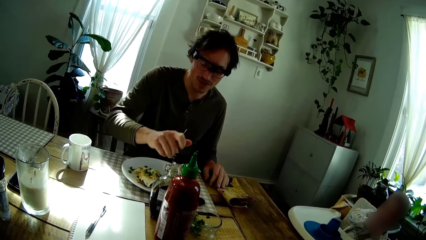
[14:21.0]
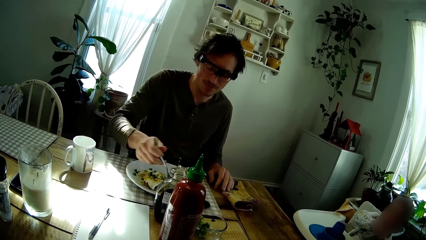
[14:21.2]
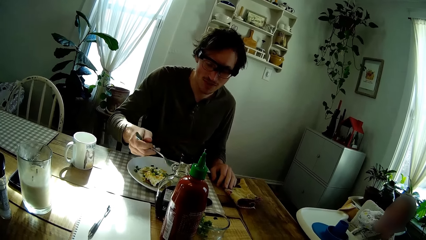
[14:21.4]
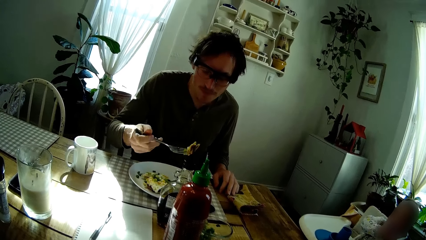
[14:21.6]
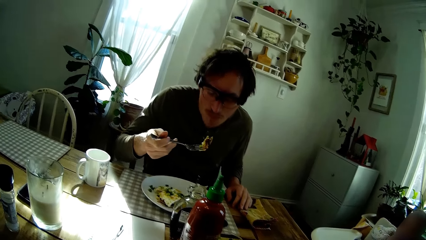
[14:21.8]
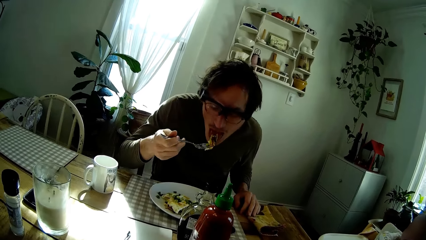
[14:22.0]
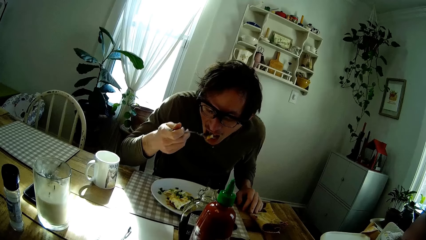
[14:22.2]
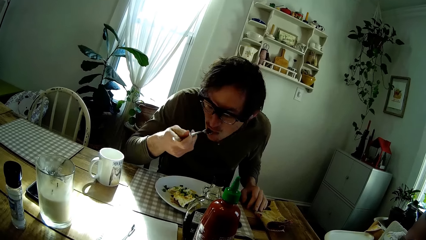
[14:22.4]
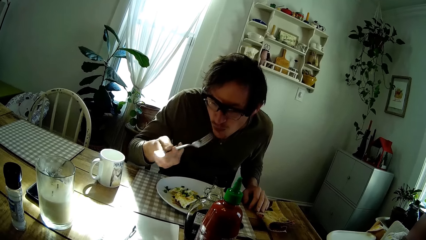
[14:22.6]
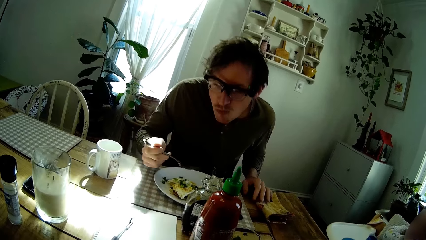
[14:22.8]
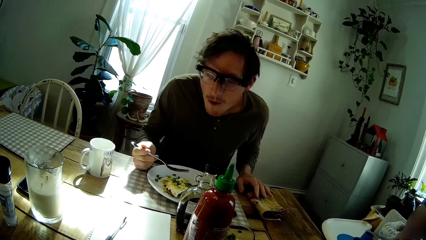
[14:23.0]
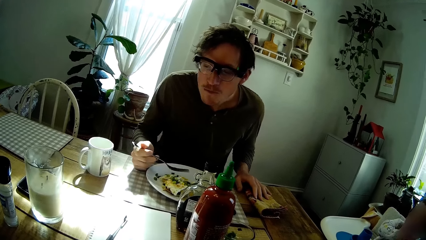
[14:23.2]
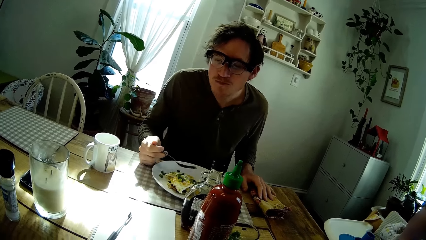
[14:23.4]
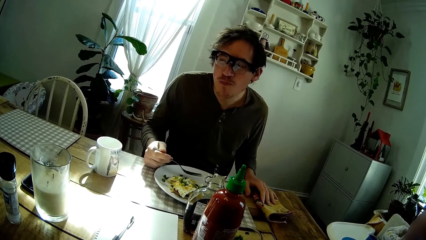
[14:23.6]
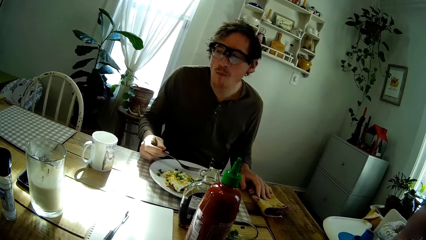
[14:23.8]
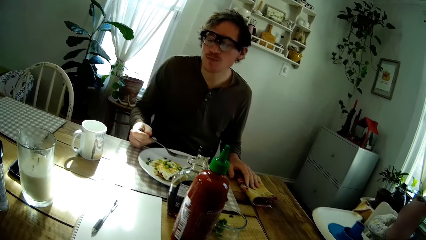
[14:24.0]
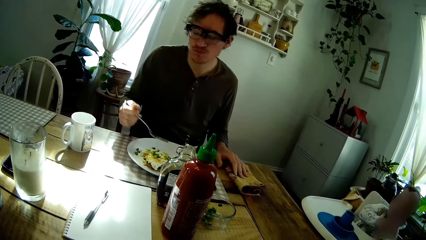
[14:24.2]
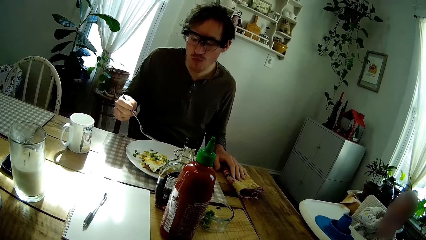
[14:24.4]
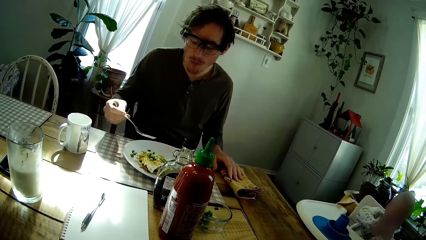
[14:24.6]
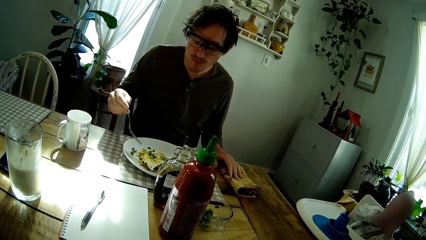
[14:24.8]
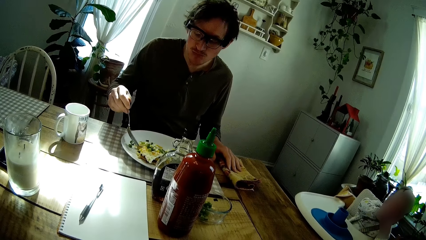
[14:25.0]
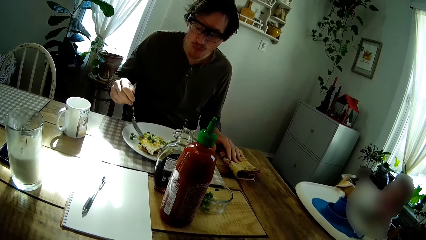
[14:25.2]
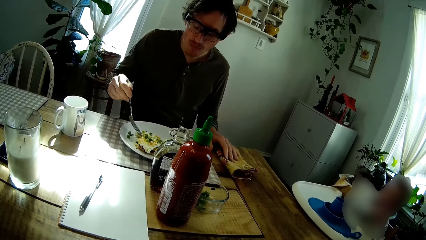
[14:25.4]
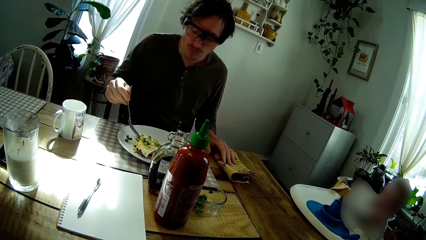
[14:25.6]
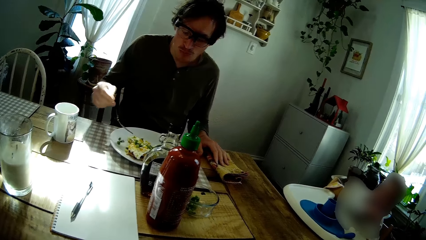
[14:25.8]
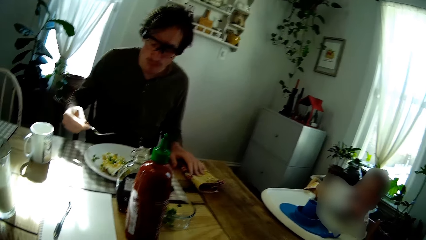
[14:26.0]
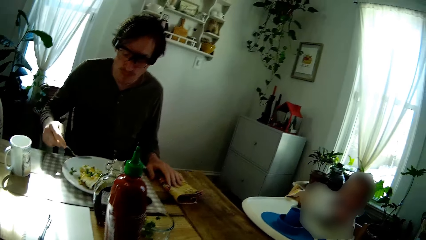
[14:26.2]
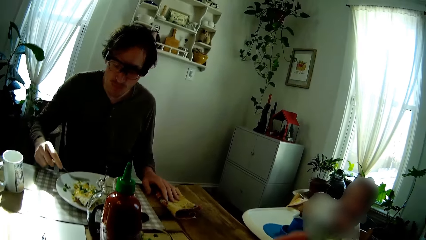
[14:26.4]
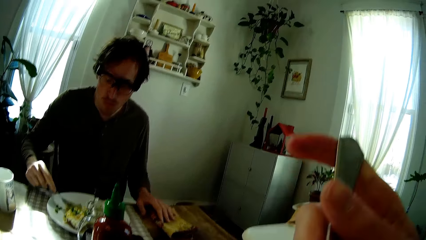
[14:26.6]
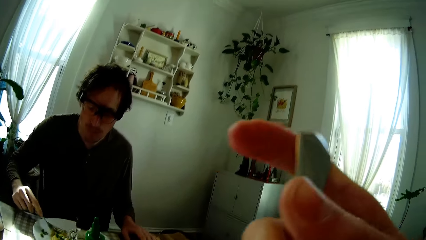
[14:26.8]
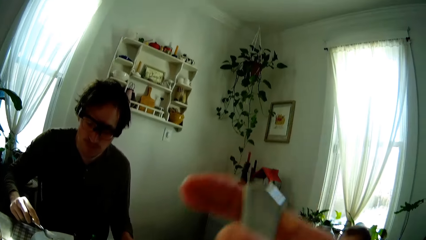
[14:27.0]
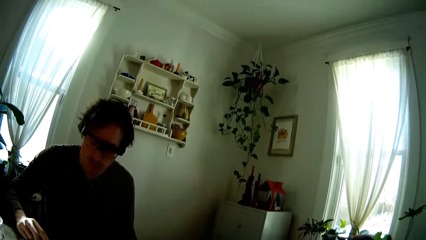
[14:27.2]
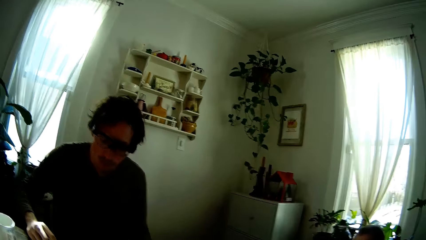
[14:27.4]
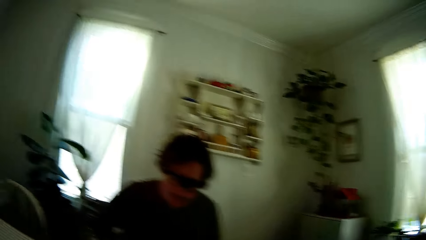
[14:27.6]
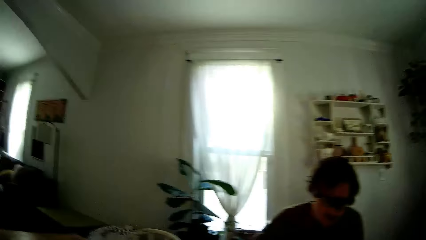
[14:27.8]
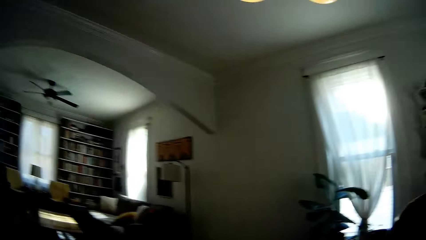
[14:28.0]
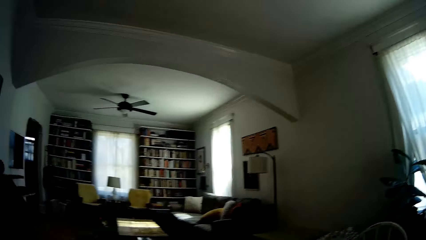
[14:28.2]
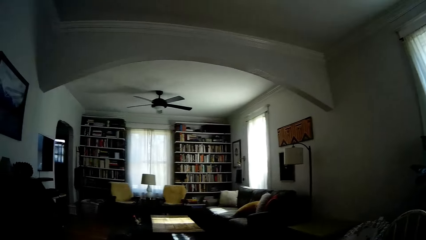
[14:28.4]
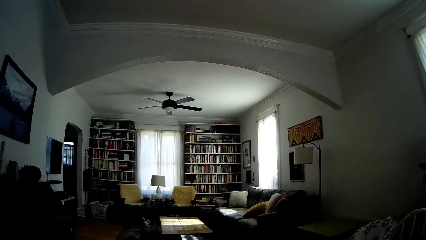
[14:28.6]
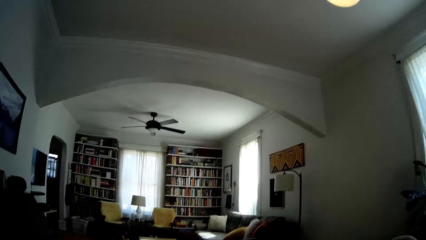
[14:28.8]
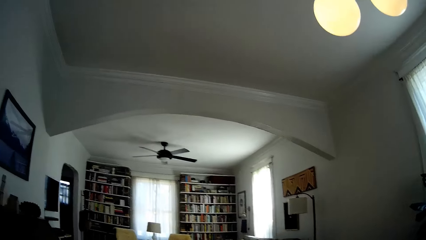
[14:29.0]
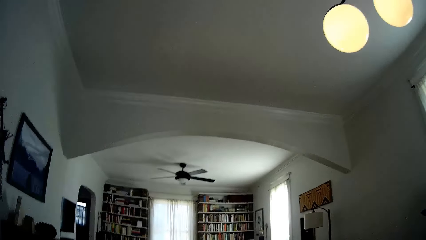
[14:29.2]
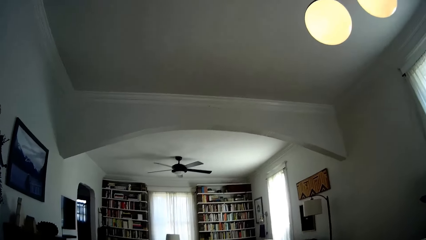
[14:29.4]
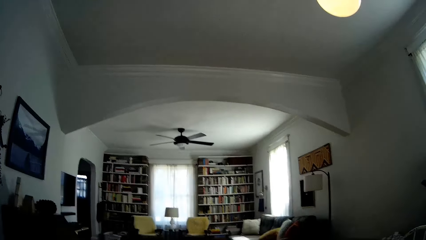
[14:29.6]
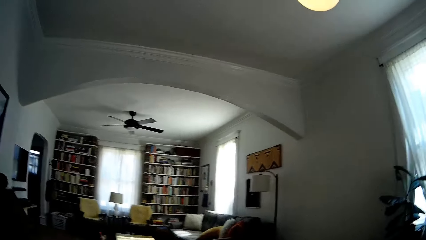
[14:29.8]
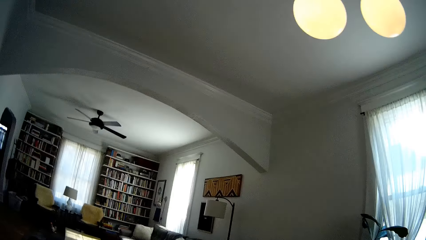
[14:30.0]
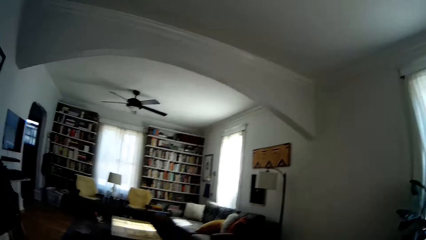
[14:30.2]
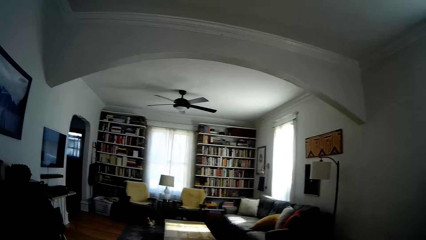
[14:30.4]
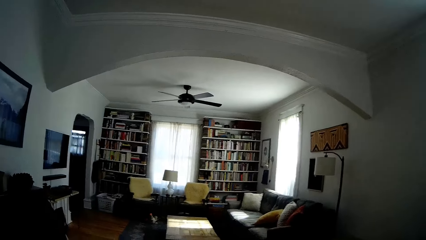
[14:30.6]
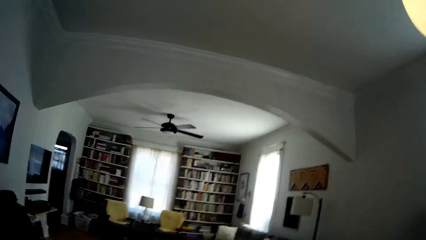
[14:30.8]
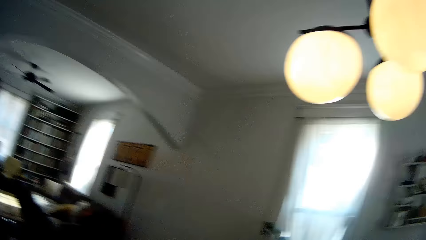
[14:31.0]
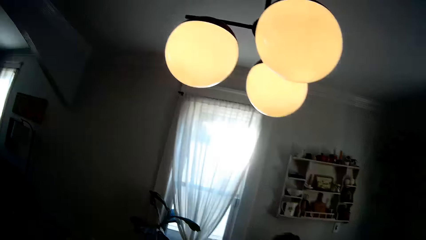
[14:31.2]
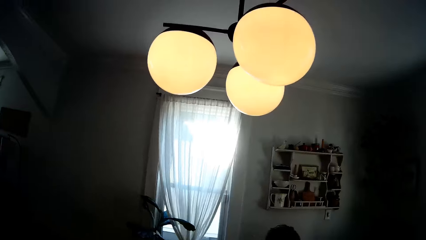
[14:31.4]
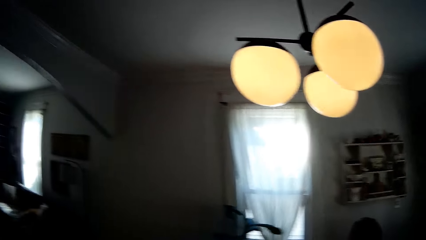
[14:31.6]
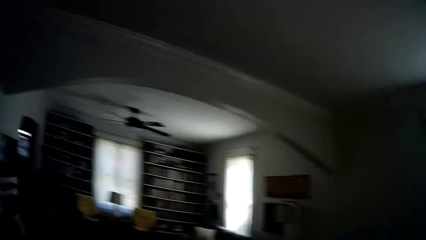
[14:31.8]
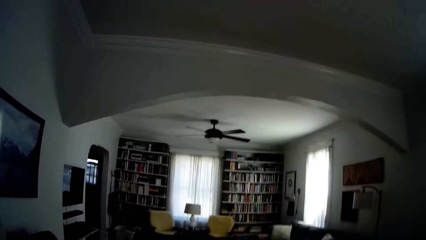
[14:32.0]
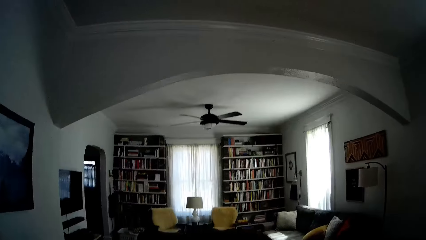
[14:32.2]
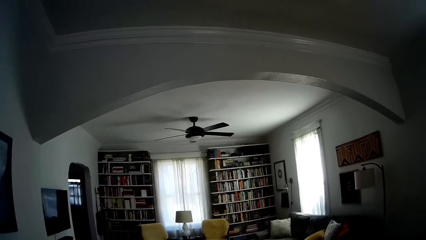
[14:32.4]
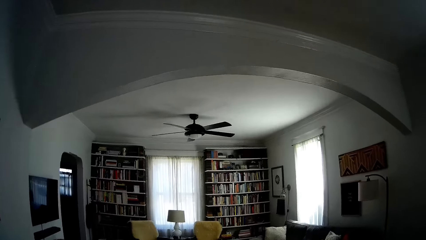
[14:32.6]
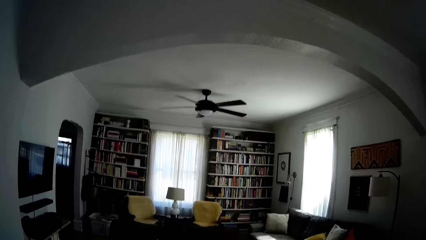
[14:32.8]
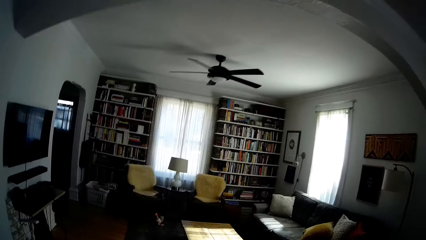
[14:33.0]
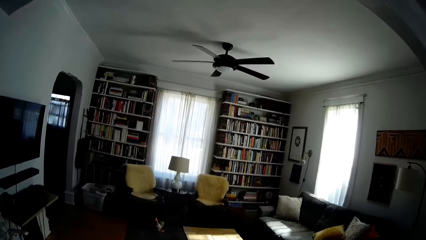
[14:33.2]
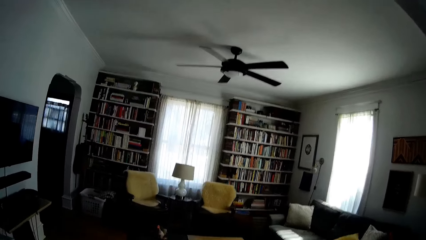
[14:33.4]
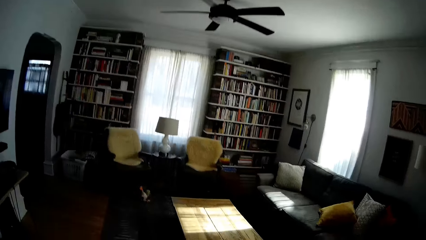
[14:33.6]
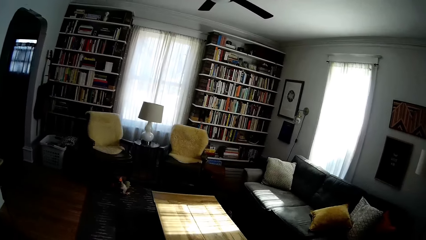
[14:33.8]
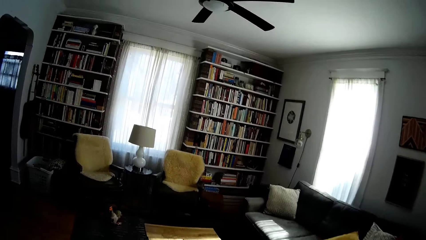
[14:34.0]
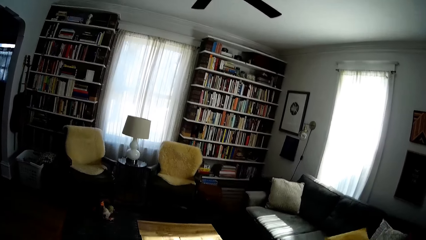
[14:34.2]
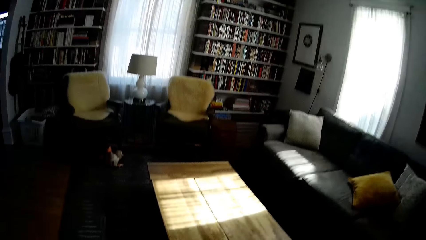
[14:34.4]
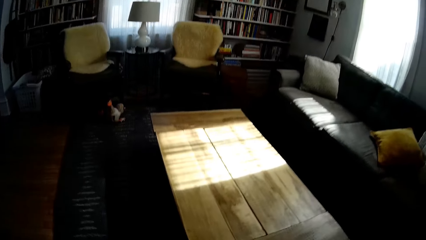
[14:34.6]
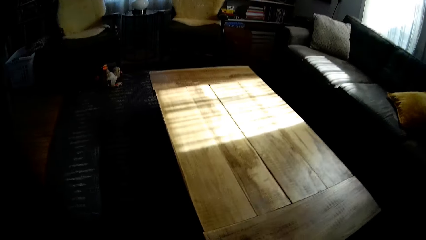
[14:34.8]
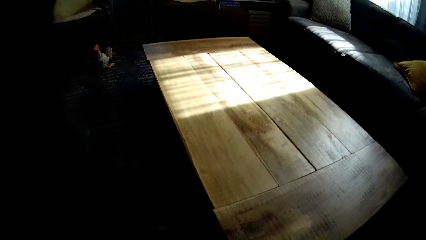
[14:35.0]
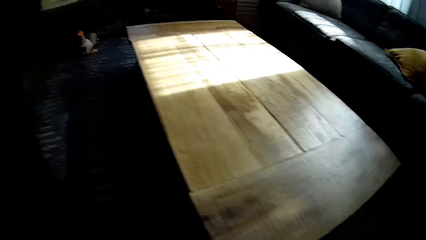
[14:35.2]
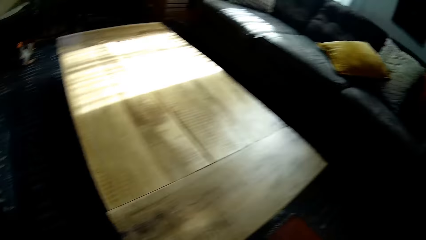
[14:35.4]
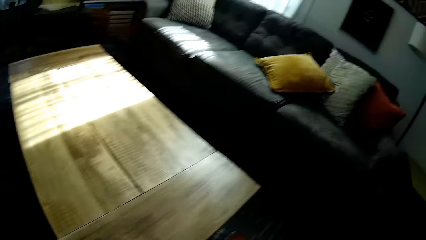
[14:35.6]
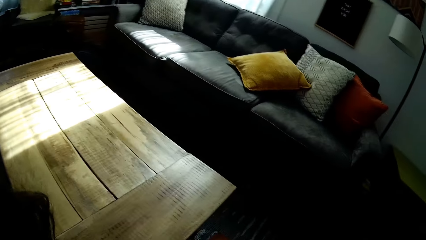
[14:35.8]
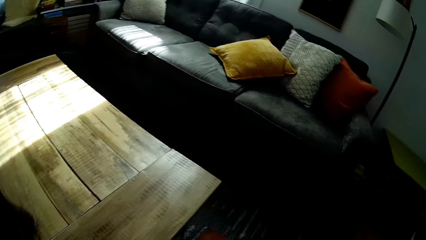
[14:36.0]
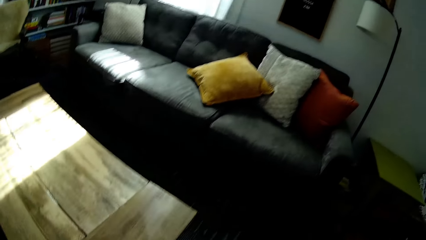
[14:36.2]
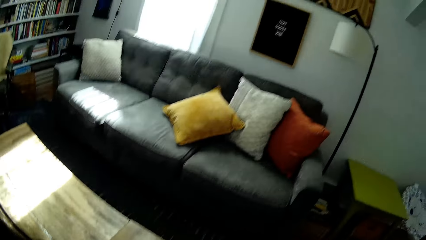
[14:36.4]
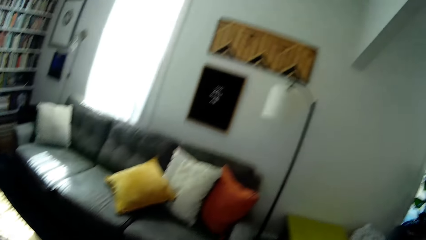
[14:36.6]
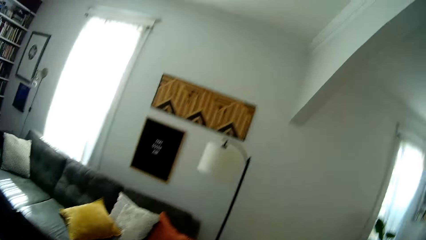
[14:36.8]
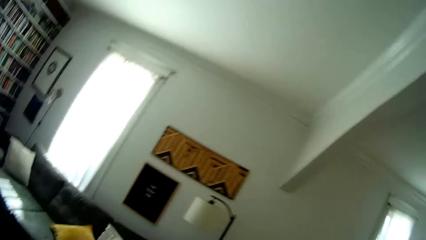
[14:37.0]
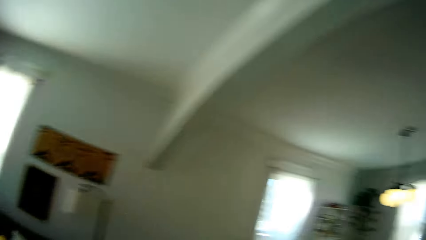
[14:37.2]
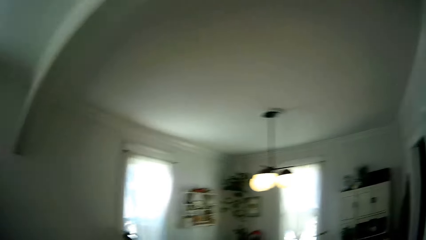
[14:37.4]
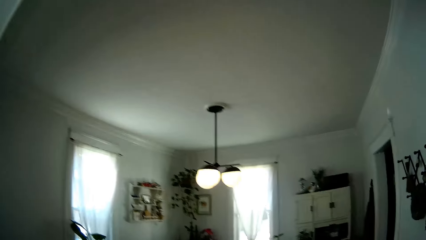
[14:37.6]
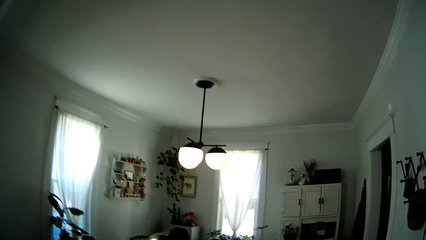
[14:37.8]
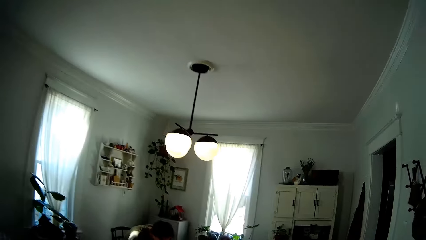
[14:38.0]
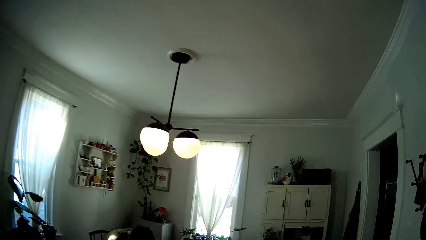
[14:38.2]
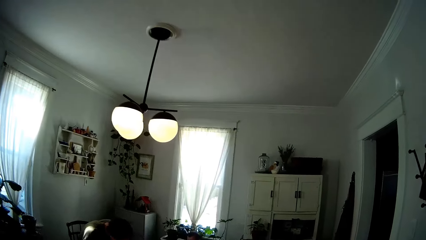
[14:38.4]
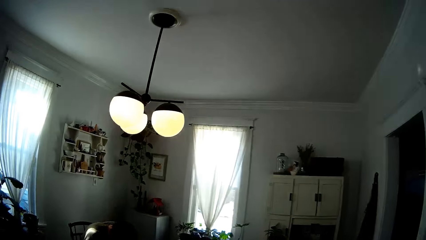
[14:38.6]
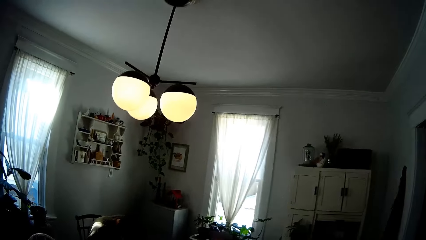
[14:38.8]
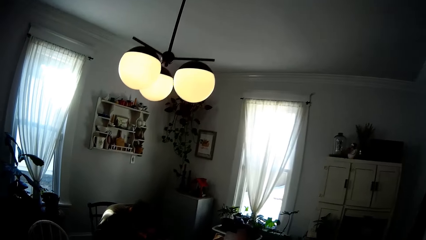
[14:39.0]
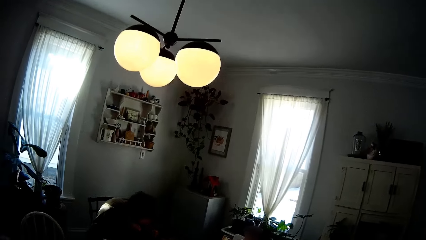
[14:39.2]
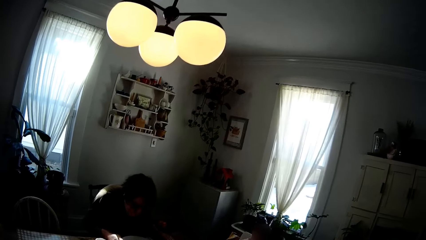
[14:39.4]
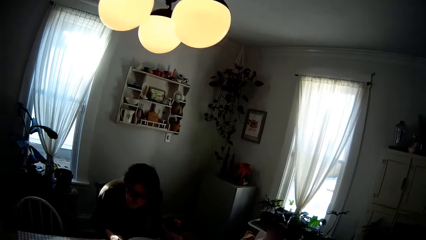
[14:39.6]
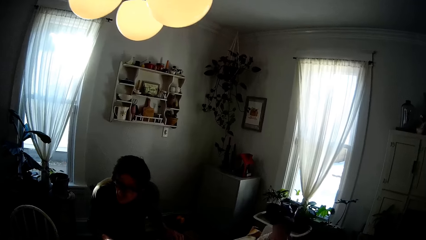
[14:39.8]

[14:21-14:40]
The man puts the fork of scrambled eggs in his right hand into his mouth. The man places his right hand on the table. The man moves the scrambled eggs on the plate with the fork in his right hand. The camera wearer converses with the man. The man cuts the scrambled eggs on the plate with the fork in his right hand. The camera wearer holds a fork in her right hand. She walks in the house.
